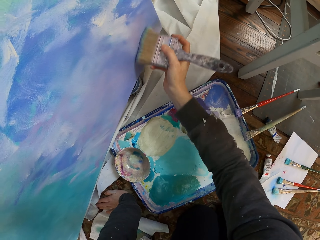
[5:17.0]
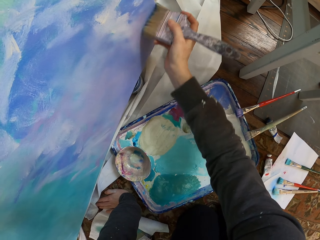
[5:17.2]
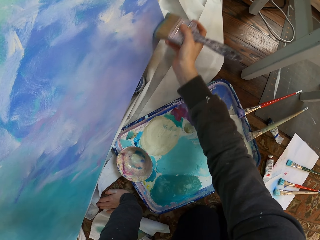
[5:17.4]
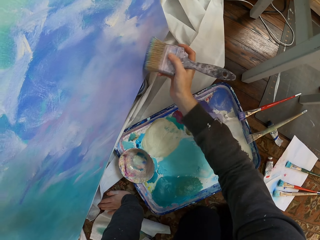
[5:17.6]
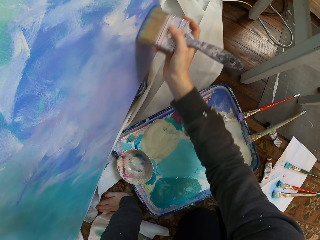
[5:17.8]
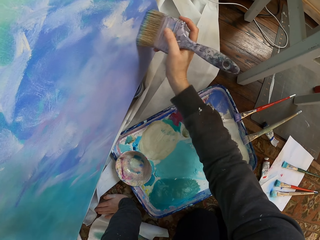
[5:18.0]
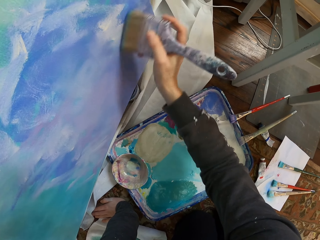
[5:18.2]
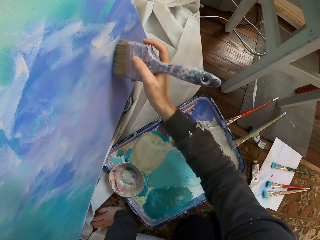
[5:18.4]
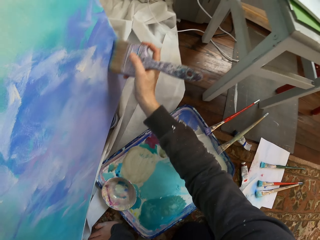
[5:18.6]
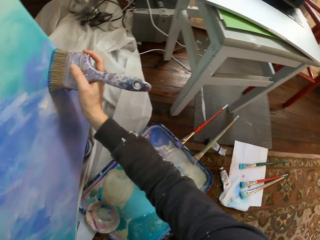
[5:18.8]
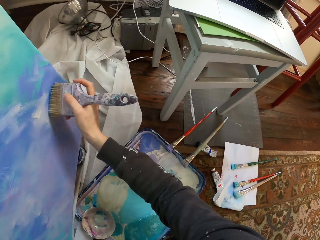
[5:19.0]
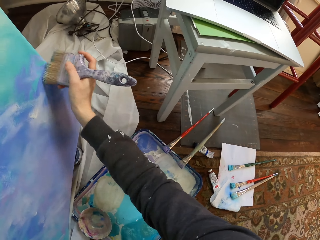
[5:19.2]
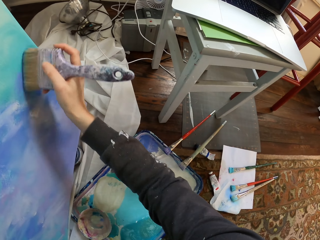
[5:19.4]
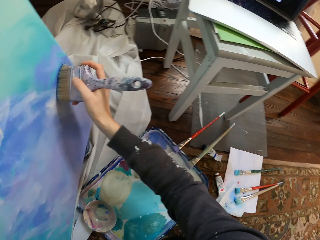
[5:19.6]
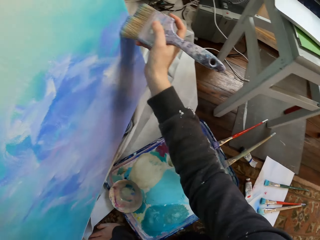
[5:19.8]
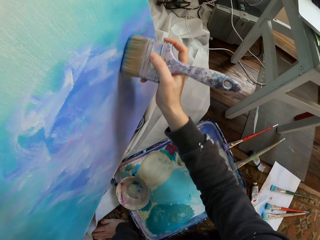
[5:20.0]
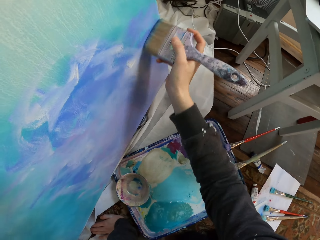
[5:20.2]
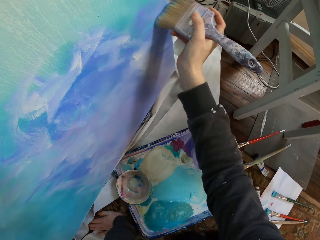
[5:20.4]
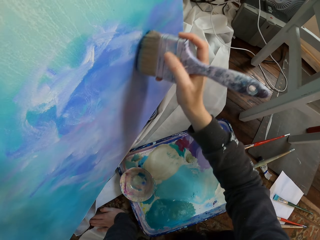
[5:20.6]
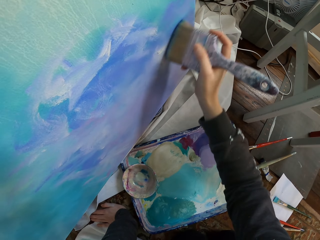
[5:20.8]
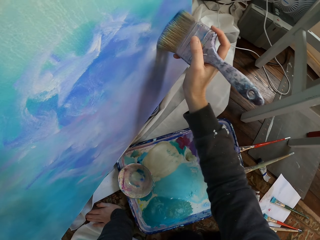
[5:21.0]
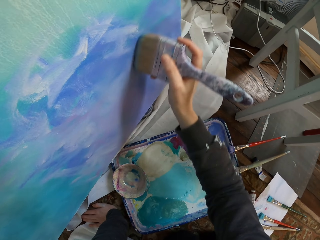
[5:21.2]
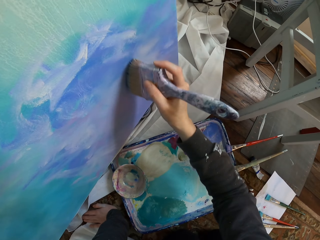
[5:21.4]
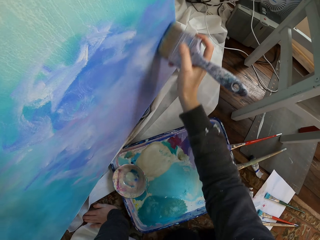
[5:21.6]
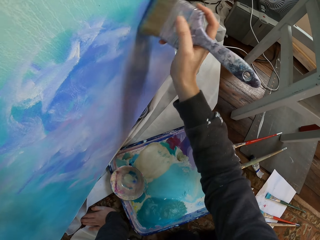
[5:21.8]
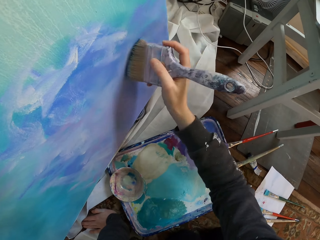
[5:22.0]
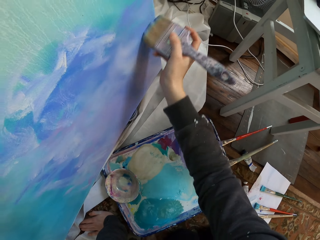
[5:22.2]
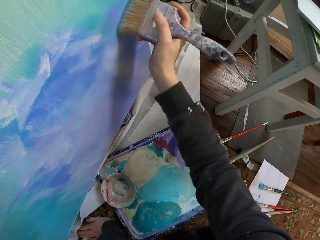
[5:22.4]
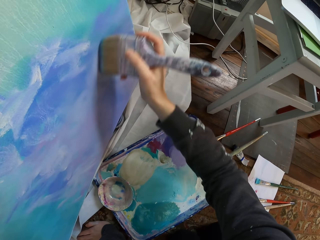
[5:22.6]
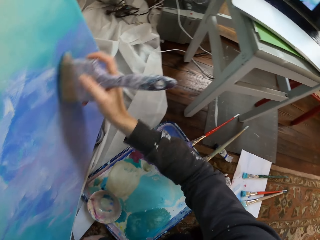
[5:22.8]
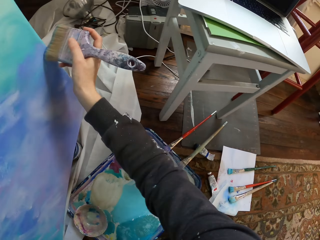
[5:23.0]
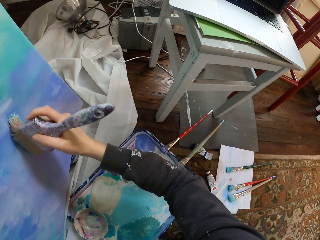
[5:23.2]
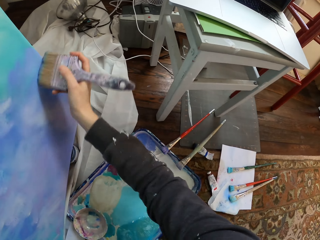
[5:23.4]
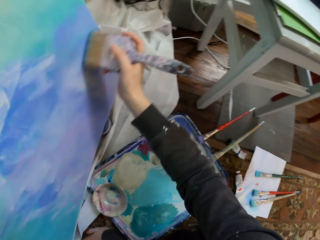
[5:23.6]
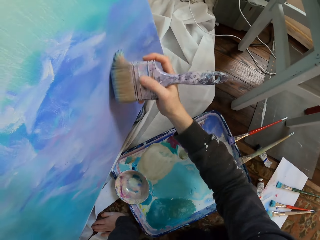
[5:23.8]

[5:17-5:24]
The camera wearer brushes the board.

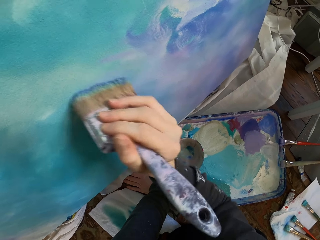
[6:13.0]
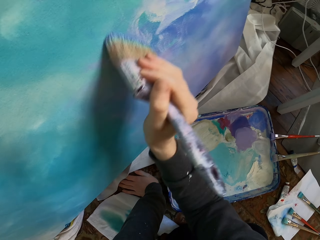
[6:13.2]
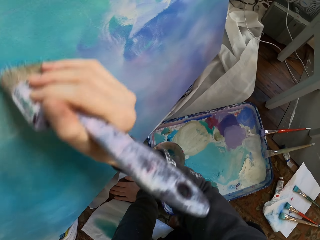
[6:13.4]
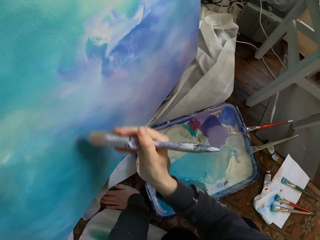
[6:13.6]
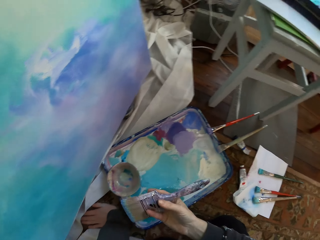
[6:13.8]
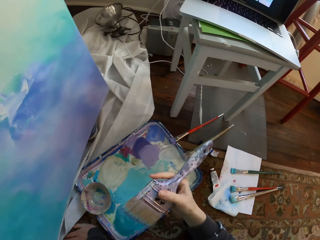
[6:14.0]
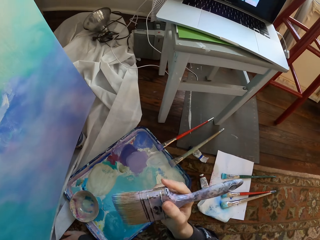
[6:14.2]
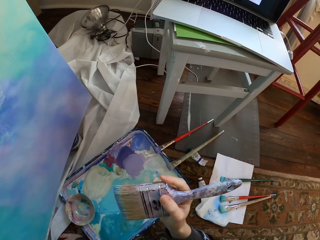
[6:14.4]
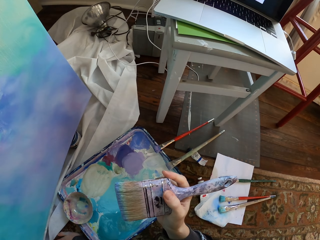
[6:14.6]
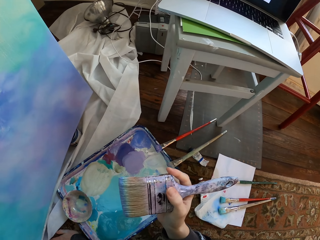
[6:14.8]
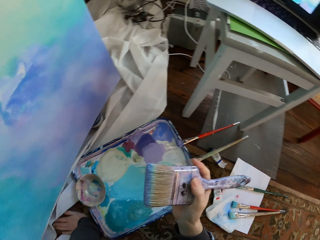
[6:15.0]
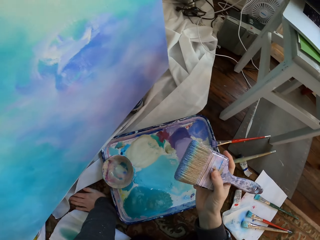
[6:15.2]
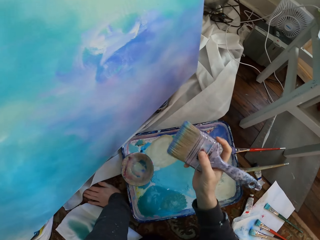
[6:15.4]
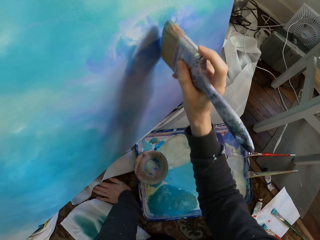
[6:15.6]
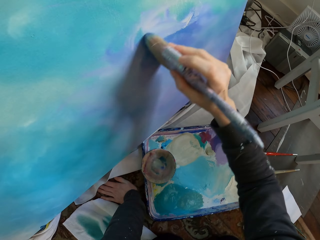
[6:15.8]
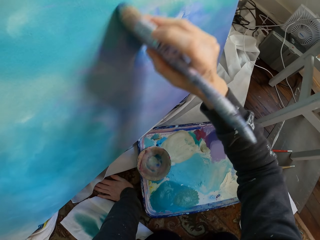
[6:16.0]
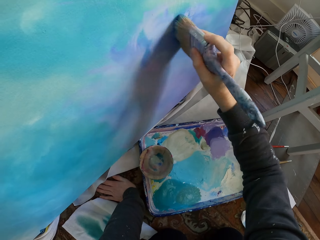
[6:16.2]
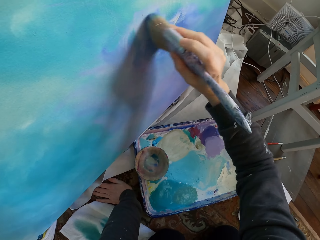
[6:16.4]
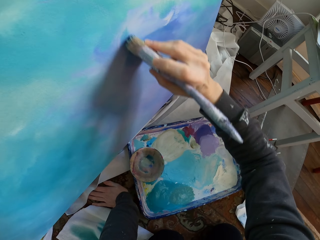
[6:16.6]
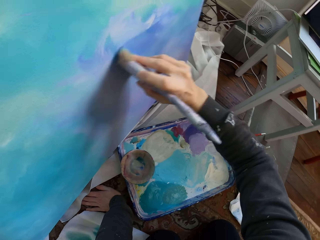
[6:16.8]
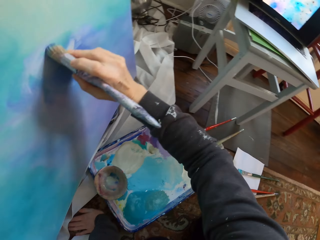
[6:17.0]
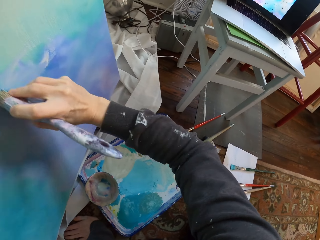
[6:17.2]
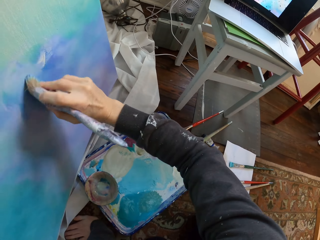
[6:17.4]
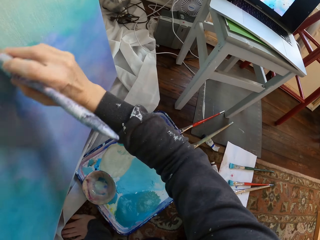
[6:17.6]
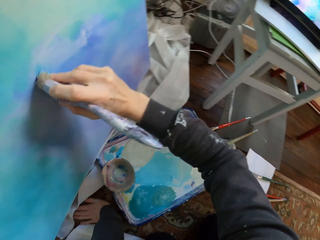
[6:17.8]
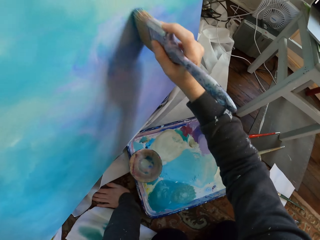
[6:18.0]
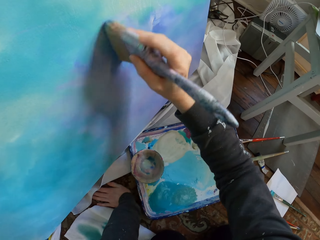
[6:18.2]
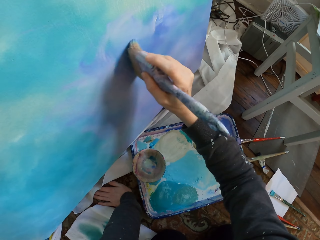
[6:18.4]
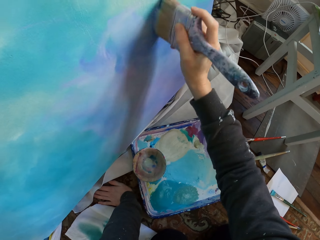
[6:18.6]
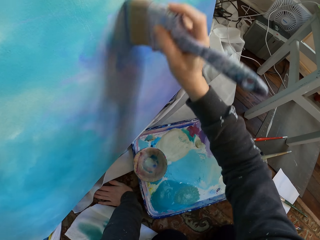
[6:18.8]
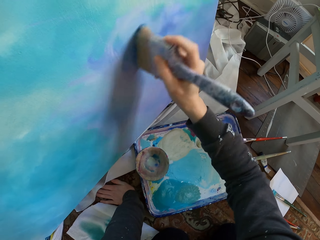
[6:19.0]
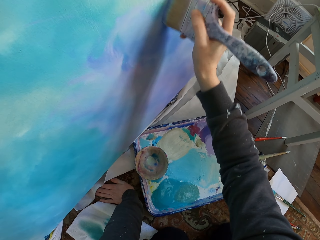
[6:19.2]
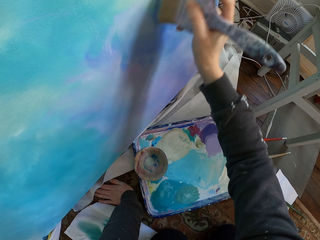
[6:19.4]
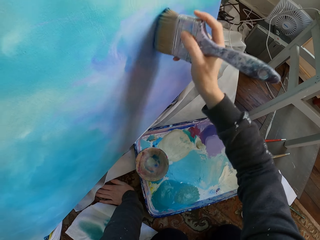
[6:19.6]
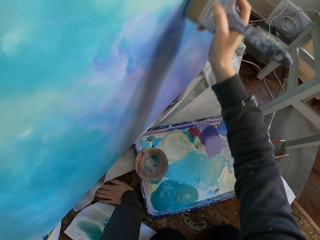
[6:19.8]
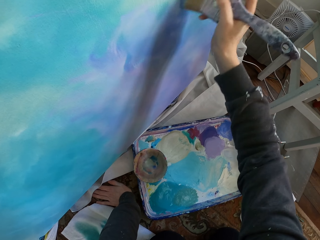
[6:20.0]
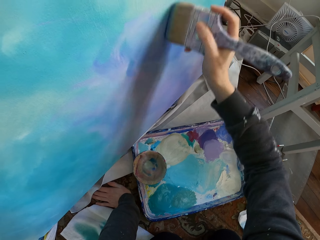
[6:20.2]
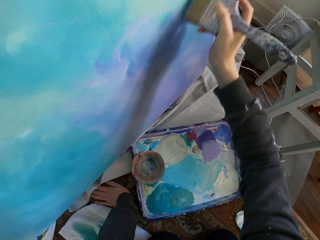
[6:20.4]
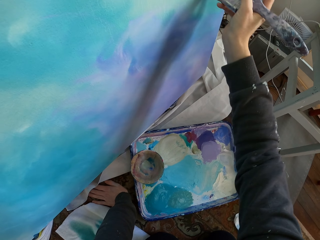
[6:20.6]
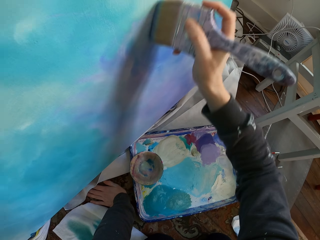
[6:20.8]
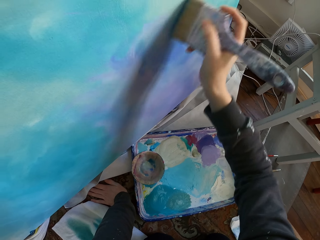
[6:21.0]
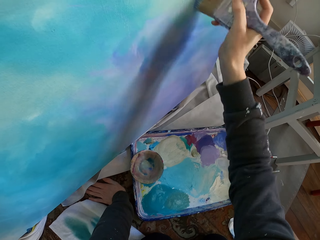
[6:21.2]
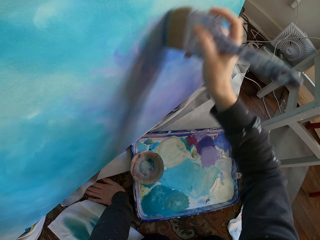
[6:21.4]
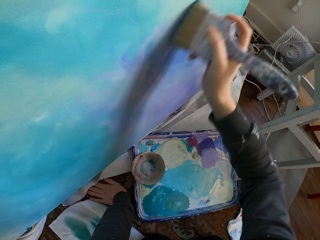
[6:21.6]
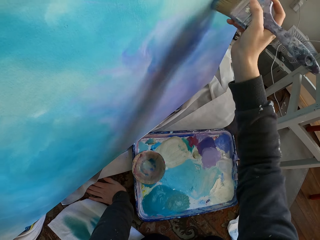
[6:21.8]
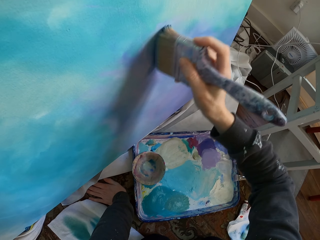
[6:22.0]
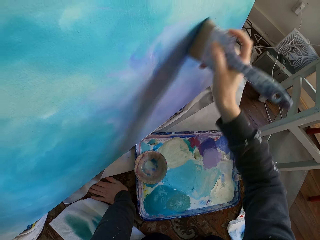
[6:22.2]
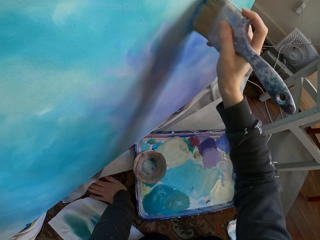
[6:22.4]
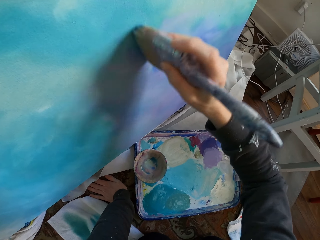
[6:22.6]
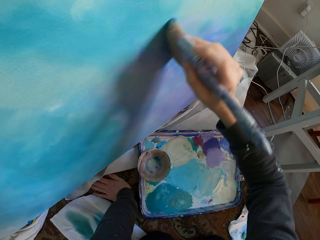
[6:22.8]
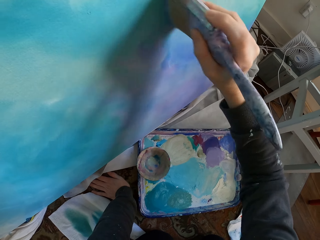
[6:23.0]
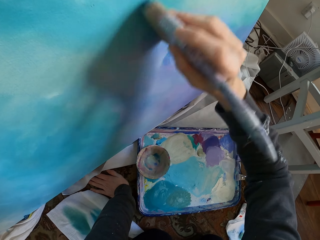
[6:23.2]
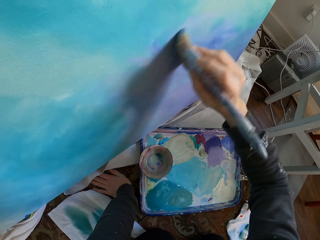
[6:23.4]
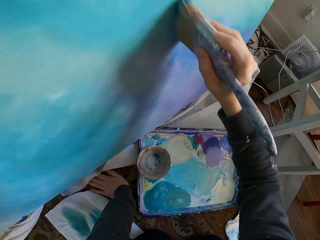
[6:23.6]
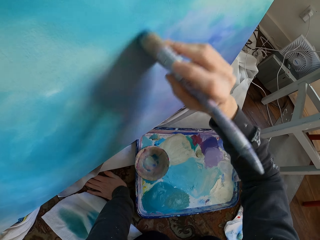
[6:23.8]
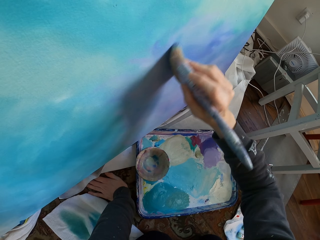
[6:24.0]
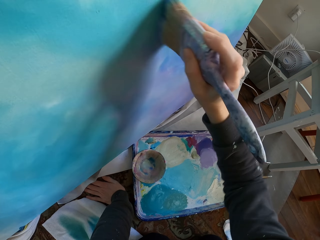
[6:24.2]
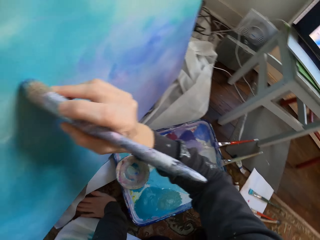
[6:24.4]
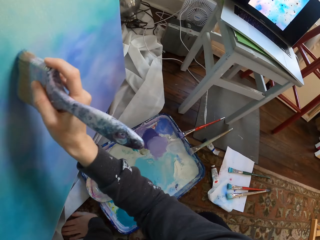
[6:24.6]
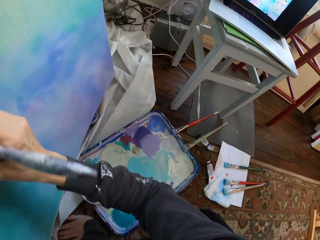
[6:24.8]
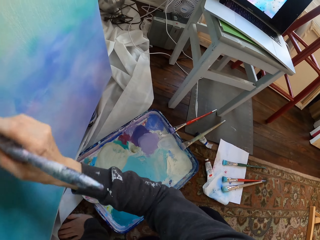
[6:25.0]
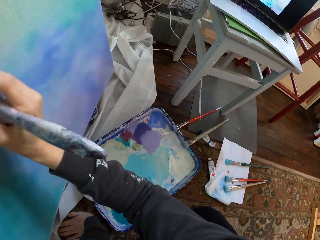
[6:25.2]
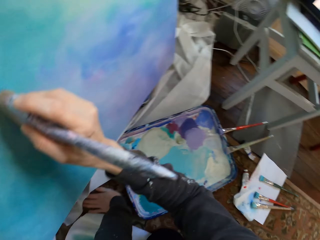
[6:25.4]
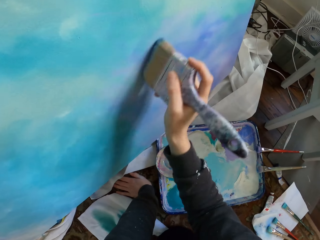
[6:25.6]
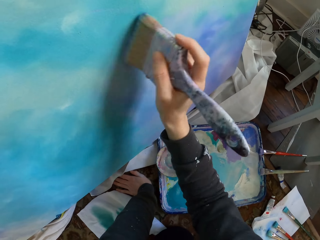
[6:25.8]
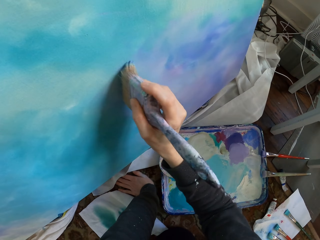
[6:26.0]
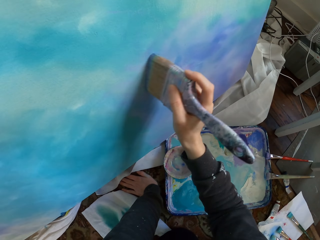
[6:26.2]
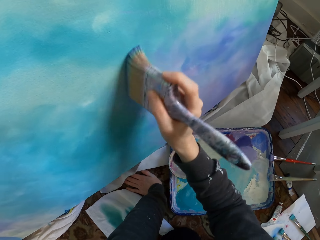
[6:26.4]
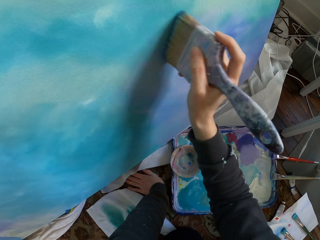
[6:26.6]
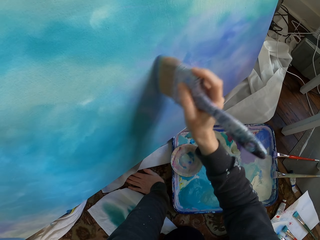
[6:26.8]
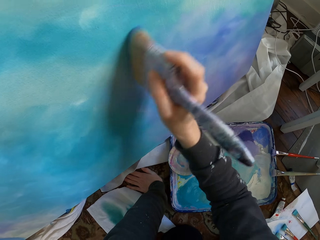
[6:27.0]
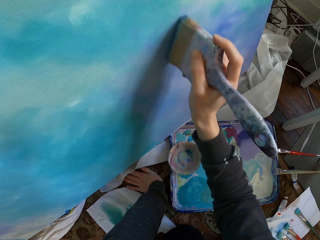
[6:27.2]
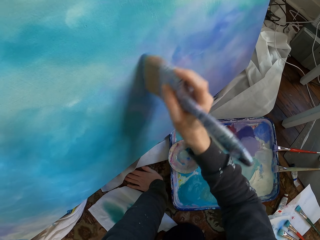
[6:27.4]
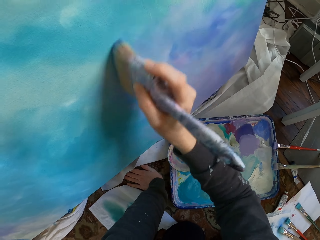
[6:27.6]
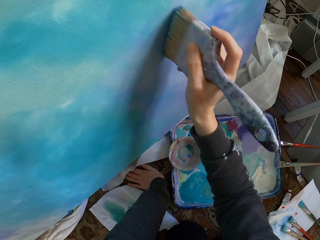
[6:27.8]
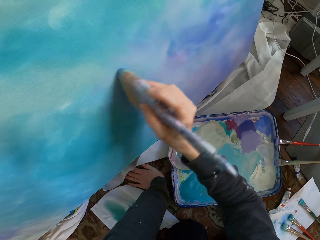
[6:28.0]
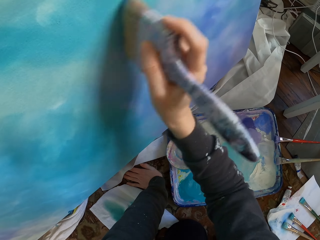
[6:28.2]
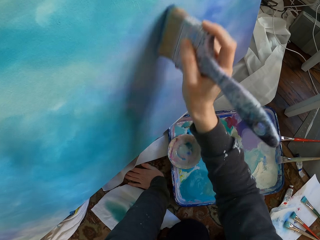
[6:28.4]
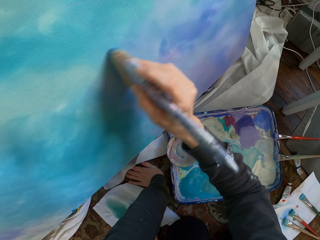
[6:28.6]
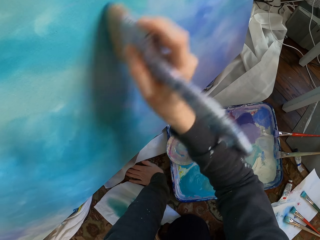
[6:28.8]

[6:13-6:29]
The camera wearer stops. They paint the board.
